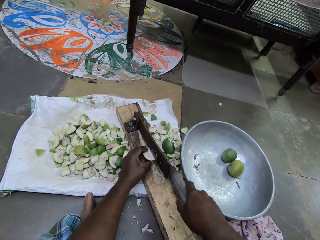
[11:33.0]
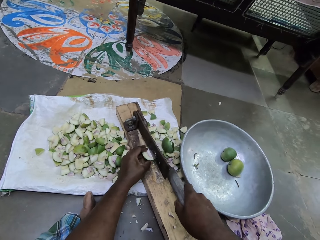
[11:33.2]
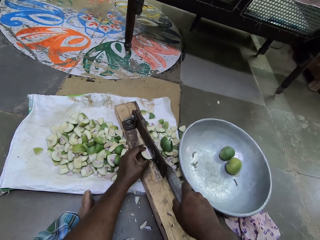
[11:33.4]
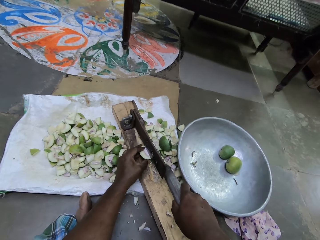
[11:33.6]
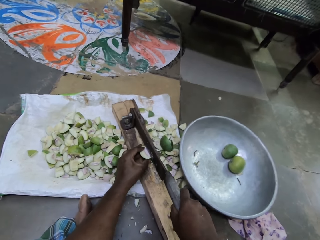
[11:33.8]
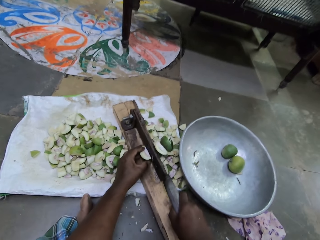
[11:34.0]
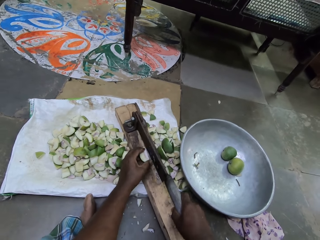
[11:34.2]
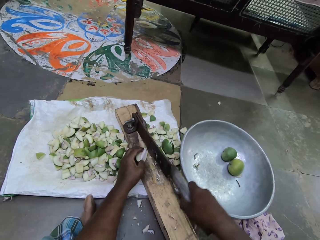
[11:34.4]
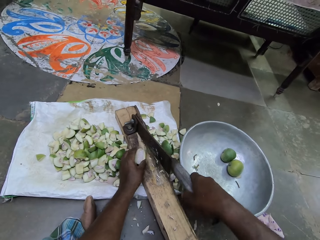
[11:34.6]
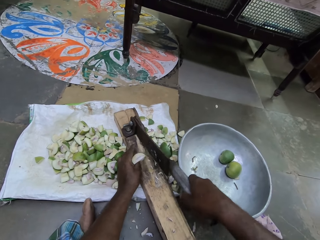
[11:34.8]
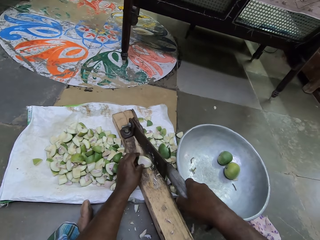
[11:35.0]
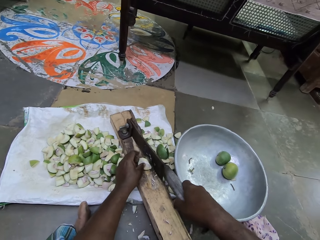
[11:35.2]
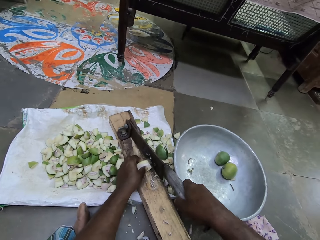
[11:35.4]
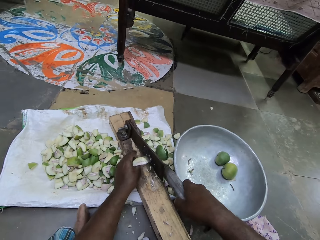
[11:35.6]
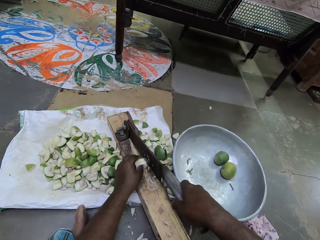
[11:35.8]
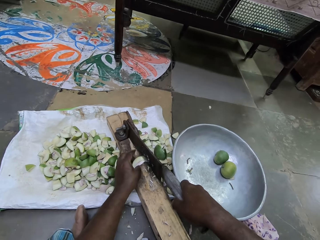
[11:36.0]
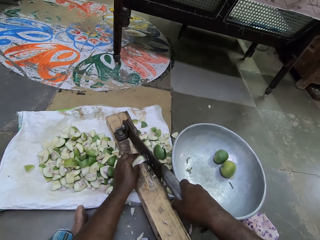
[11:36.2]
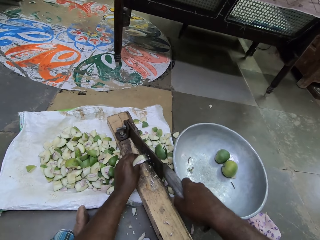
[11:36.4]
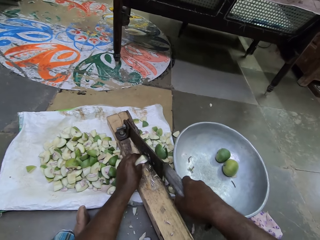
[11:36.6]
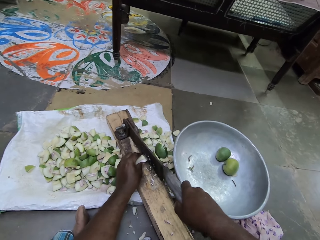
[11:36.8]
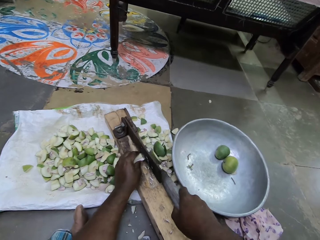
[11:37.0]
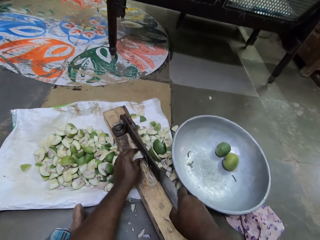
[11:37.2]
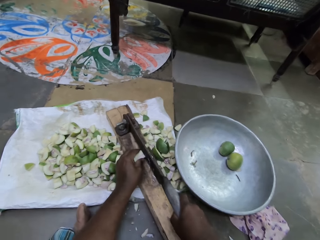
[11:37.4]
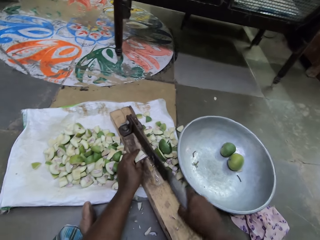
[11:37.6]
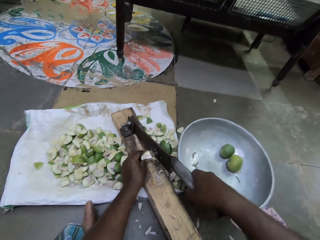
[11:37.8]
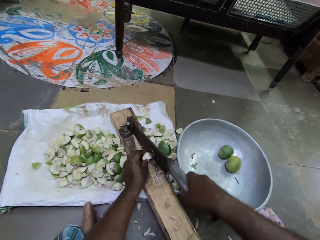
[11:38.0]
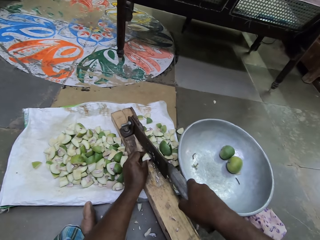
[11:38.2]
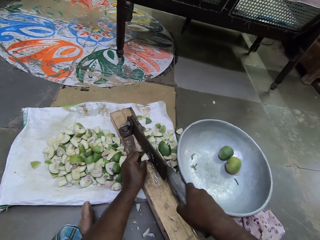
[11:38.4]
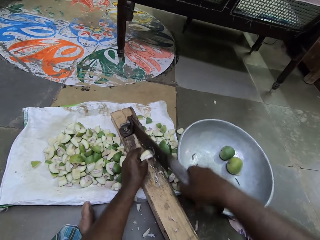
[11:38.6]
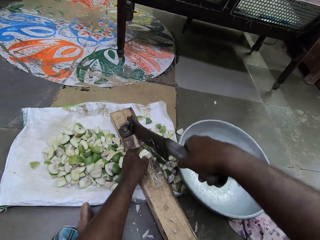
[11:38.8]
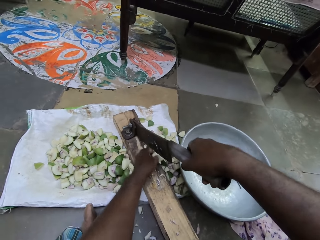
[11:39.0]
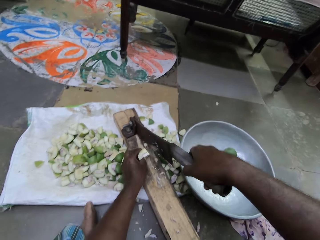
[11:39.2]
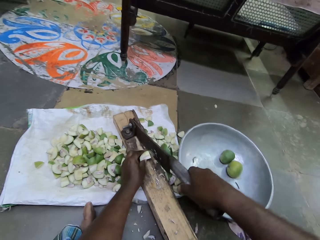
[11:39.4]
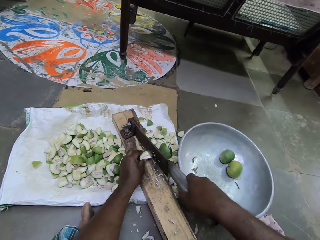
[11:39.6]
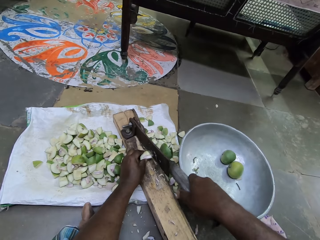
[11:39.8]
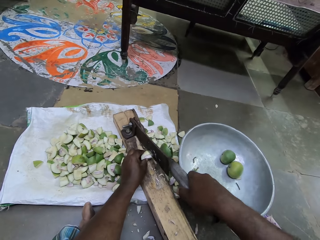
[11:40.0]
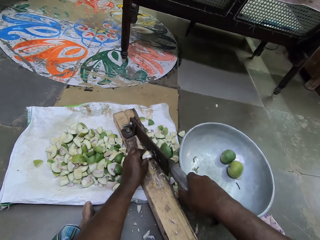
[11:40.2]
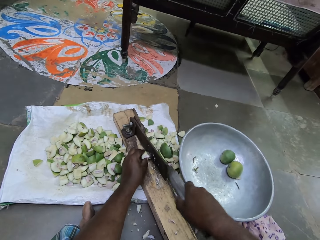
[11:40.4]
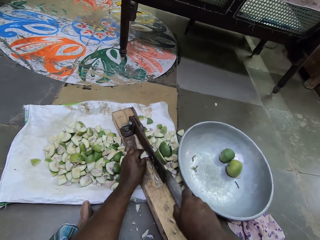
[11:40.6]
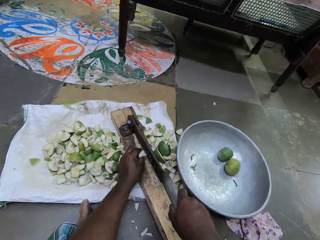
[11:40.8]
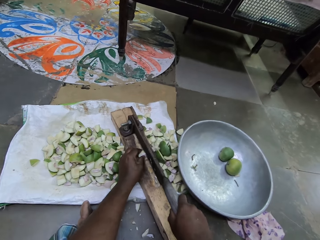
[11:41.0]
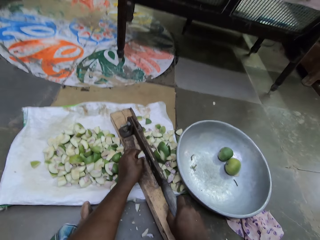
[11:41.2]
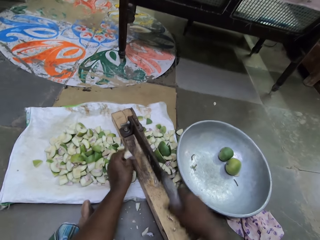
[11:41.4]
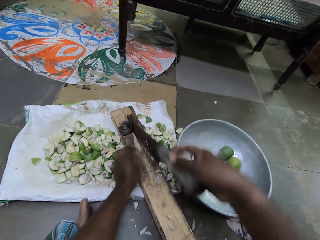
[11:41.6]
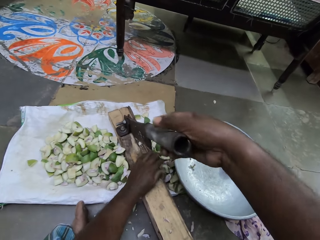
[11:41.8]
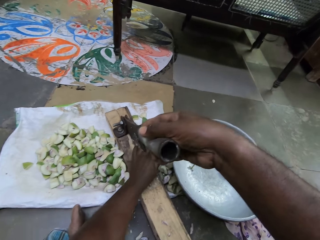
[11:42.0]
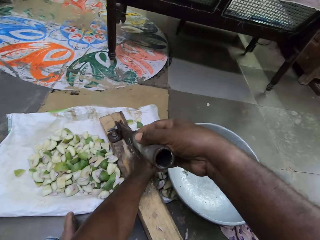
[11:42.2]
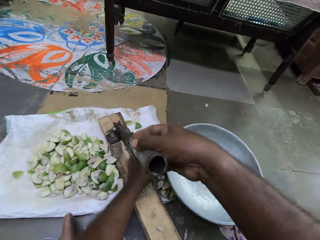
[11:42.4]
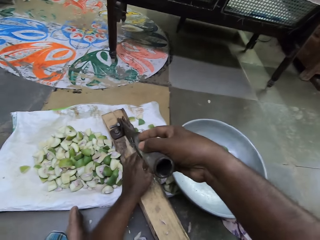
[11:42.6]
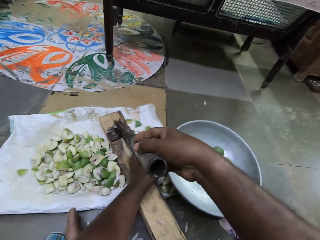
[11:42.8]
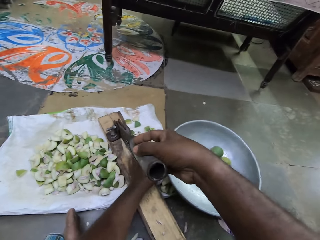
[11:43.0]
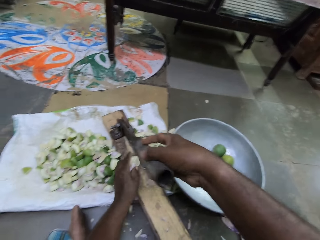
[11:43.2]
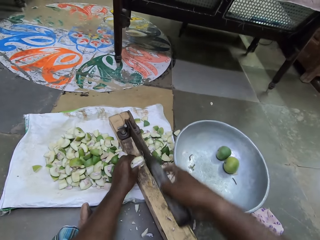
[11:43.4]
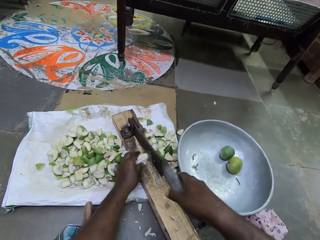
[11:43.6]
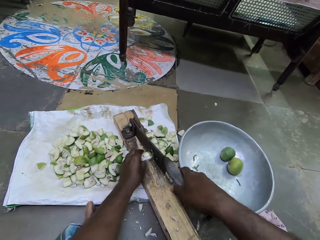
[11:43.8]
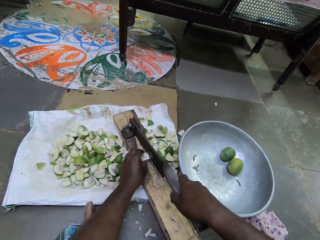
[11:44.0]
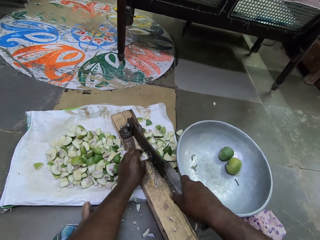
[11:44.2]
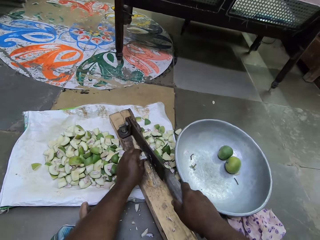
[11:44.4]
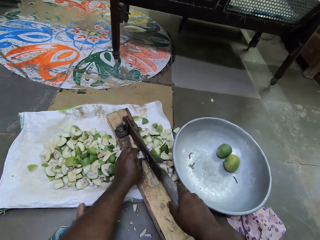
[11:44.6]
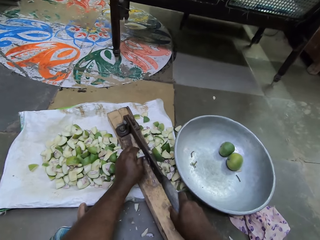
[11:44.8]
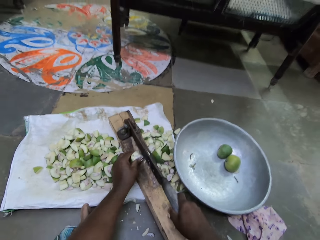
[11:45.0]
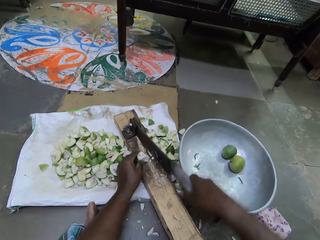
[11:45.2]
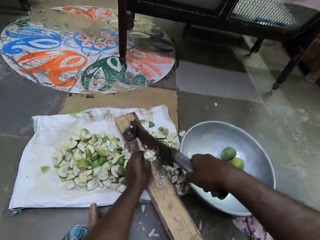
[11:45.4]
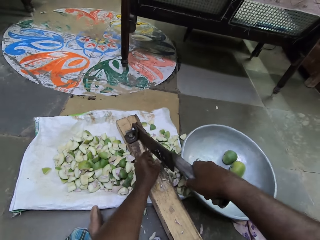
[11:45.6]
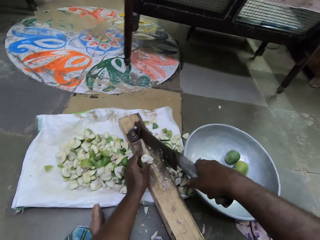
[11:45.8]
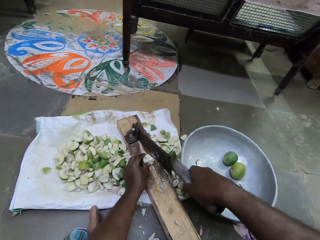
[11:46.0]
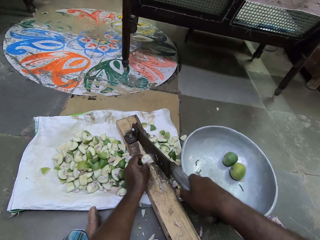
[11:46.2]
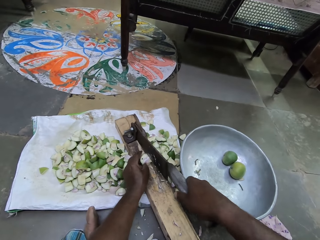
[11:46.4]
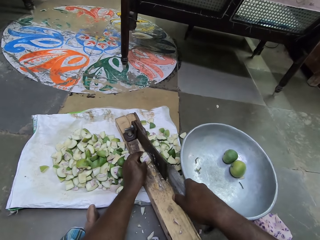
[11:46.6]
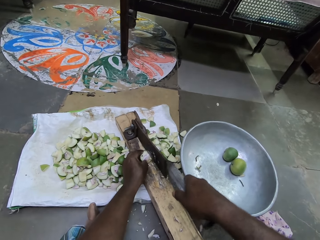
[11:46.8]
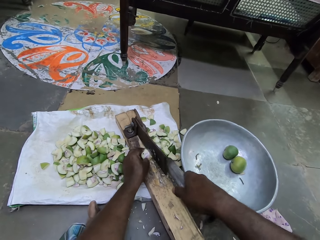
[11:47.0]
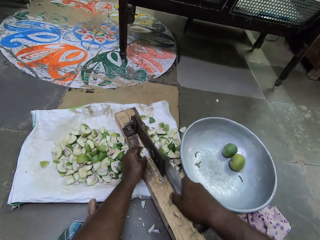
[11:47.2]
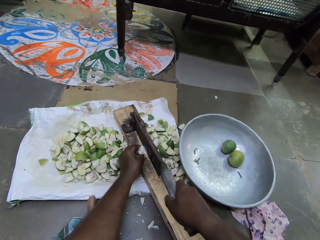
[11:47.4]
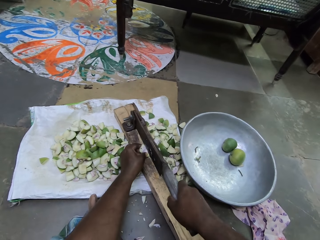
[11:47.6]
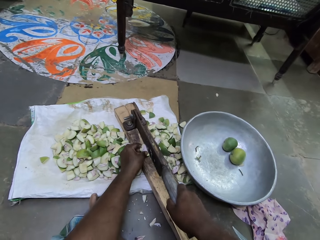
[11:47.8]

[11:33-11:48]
The camera wearer slices the cut portion of pear in her left hand with the cleaver cutter with her right hand. She puts a pear or mango piece on the cleaver or mango cutter. She picks a cut portion of the pear on the ground with her left hand. She places the cut portion of the pear in her left hand in the cleaver cutter. She slices the cut portion of pear in her left hand with the cleaver cutter with her right hand.

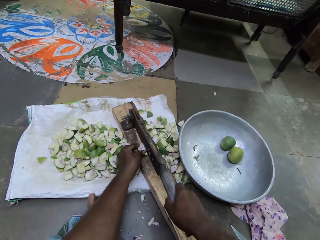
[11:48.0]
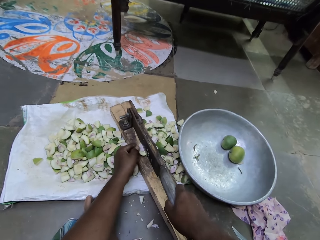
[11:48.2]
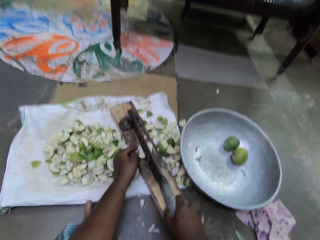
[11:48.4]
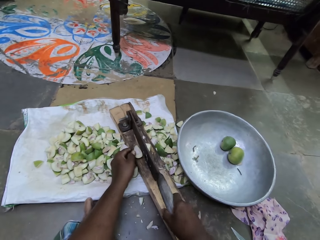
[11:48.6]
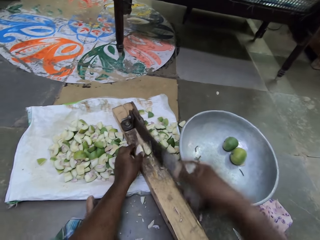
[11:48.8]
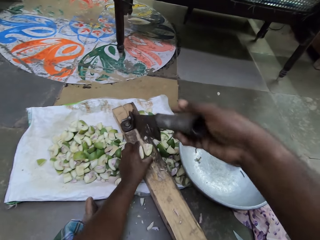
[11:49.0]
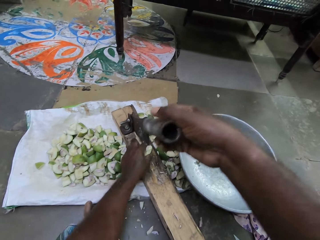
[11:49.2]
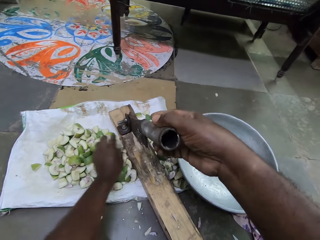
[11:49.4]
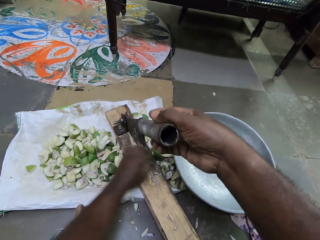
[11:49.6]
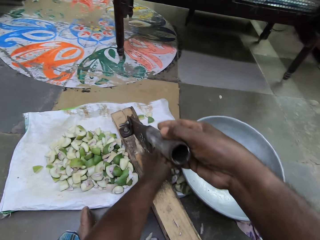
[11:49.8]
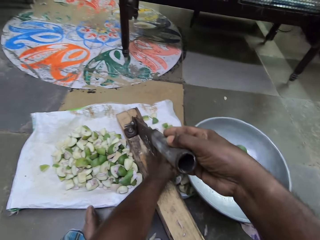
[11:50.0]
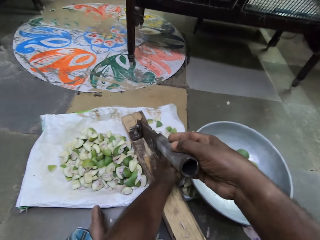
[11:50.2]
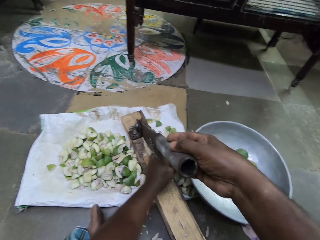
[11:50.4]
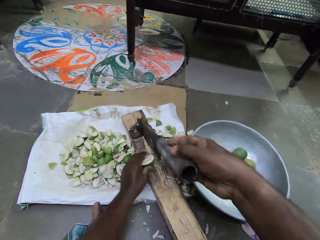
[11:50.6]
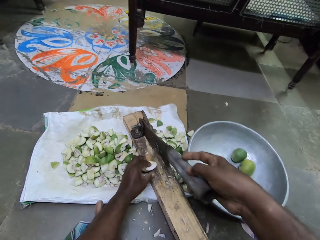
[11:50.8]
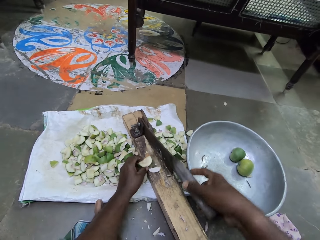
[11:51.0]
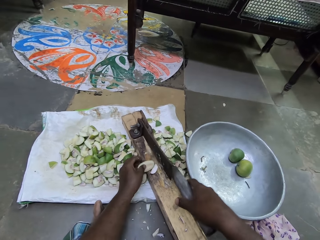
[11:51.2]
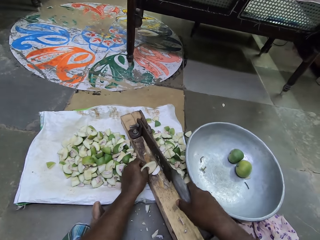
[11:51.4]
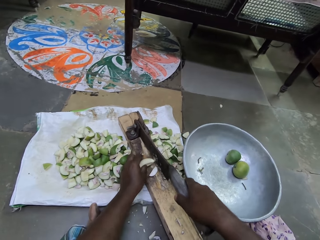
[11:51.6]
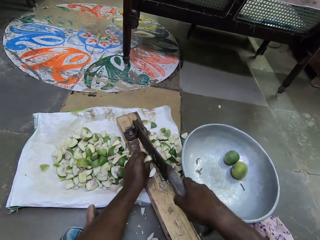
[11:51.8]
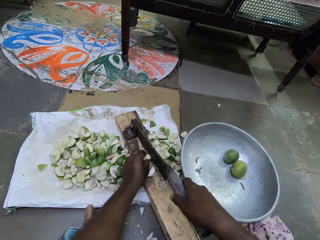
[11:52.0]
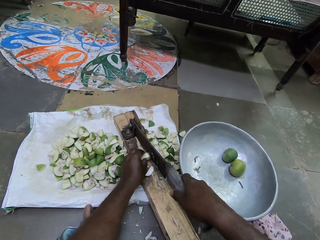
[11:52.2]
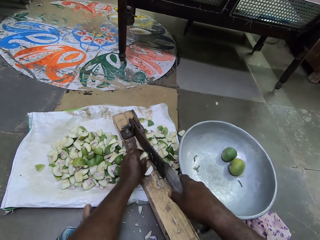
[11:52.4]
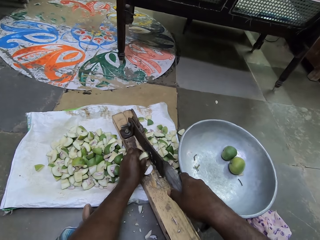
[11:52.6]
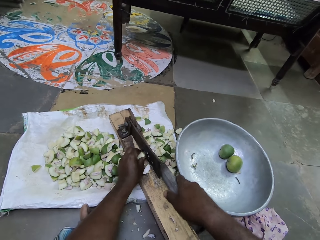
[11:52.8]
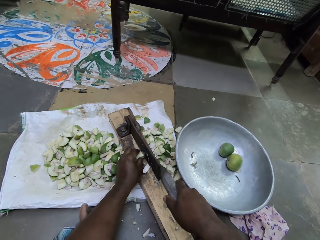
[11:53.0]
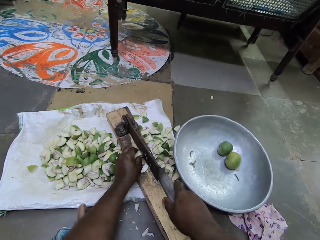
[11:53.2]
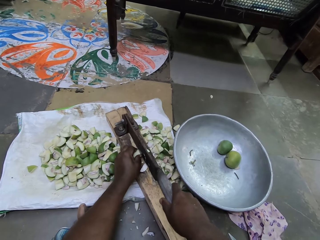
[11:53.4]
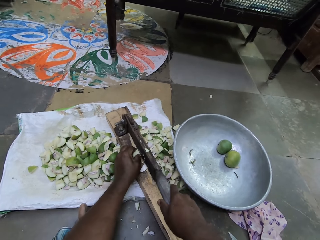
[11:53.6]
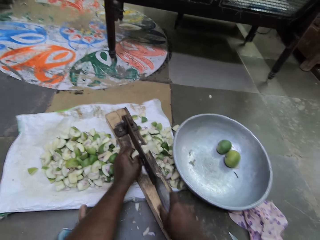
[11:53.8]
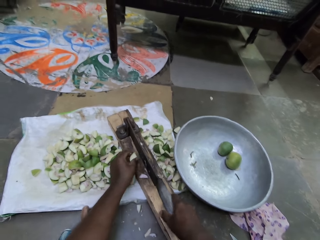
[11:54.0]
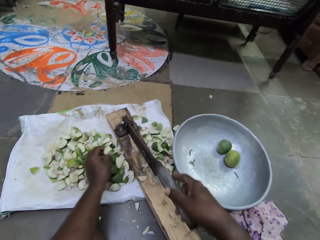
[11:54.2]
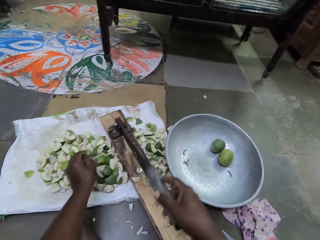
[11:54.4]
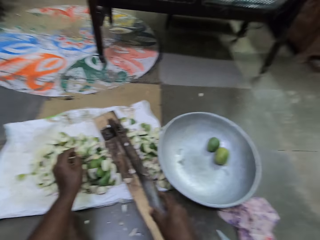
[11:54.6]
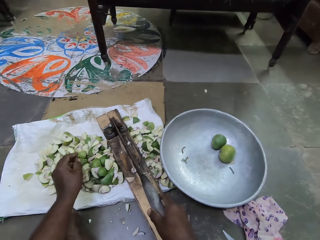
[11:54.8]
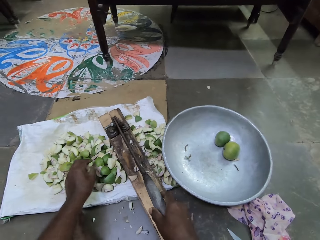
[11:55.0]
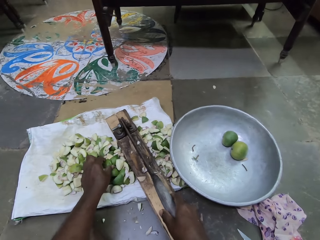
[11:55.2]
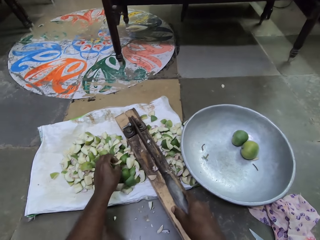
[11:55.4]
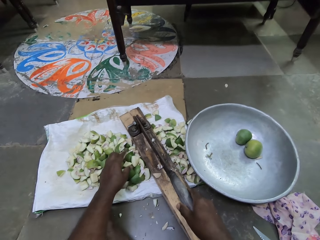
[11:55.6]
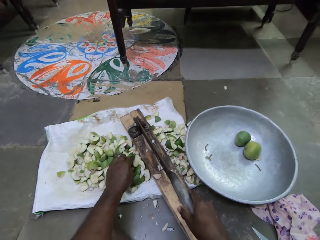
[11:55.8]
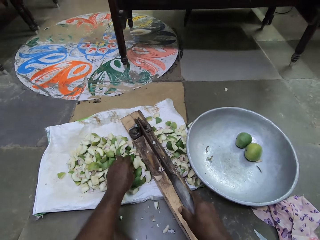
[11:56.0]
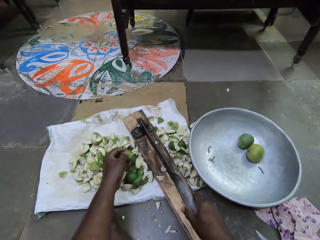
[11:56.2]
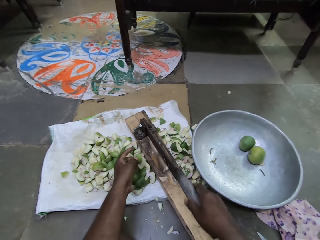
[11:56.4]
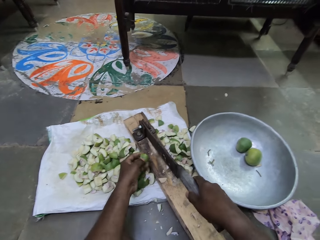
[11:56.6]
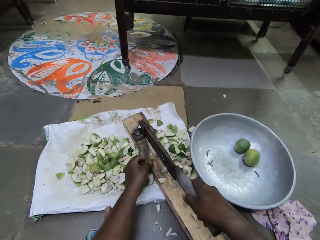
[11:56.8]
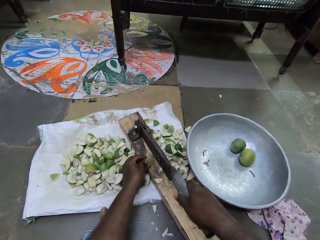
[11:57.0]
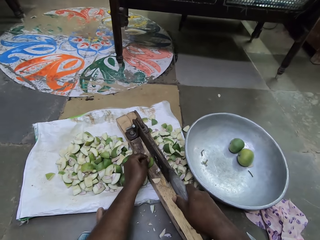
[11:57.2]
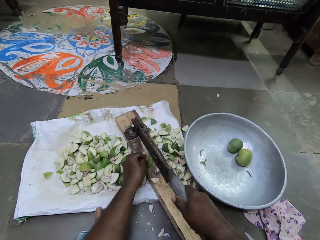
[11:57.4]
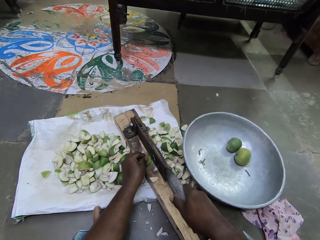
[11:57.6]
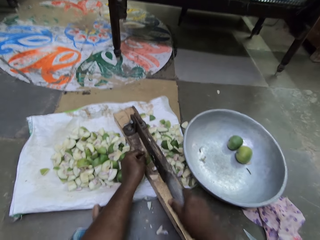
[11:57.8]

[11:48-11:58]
The camera wearer removes pieces of pear on the cleaver cutter with her left hand. She puts a pear or mango piece with the rest. She picks a cut portion of the pear on the ground with her left hand. She places the cut portion of the pear in her left hand in the cleaver cutter. She slices the cut portion of pear in her left hand with the cleaver cutter with her right hand. She puts the mango pieces with the rest. She picks a cut portion of the pear on the ground with her left hand. She puts the mango piece on the cleaver or mango cutter.
